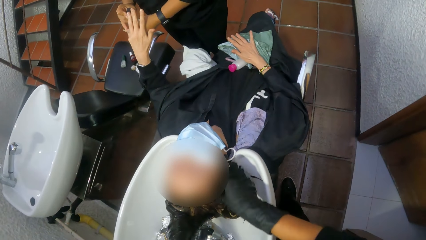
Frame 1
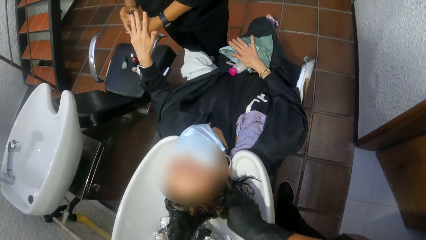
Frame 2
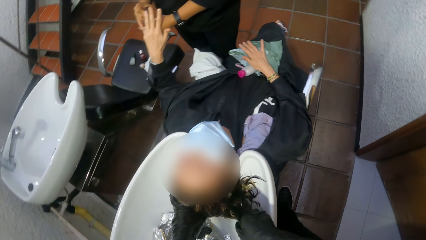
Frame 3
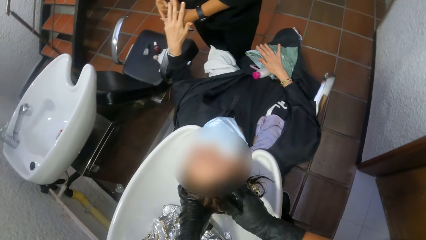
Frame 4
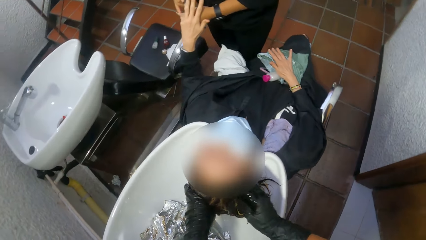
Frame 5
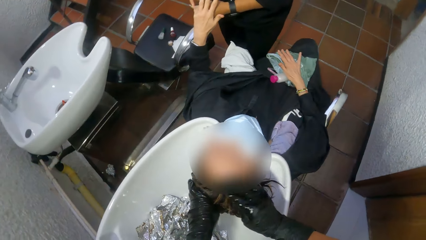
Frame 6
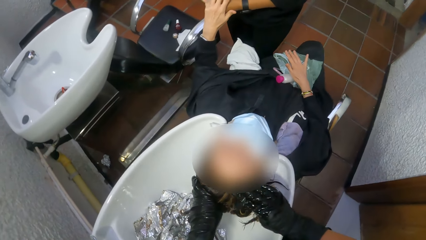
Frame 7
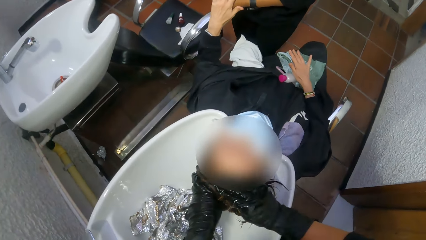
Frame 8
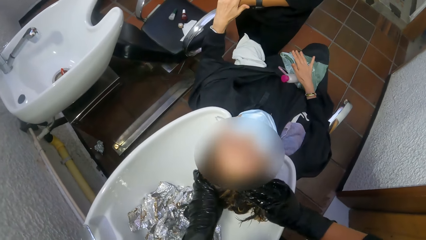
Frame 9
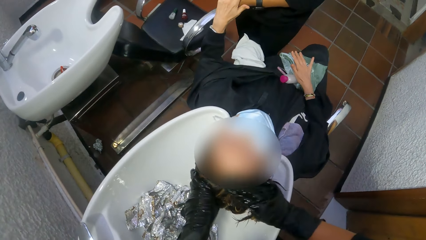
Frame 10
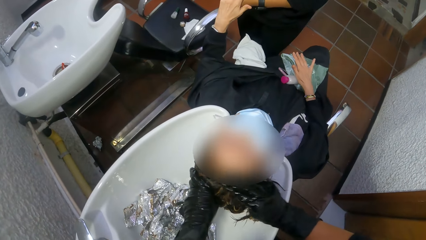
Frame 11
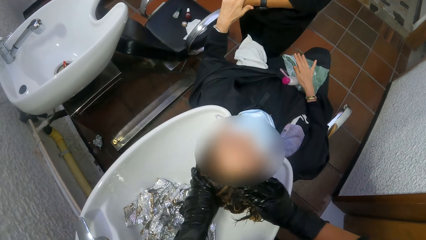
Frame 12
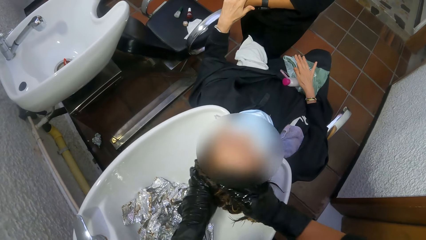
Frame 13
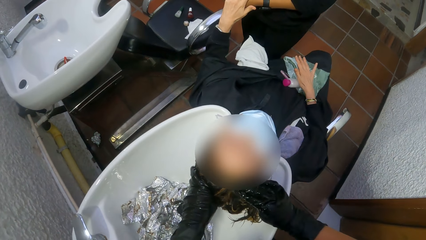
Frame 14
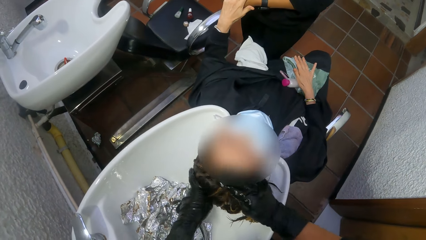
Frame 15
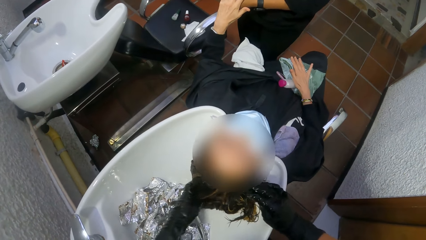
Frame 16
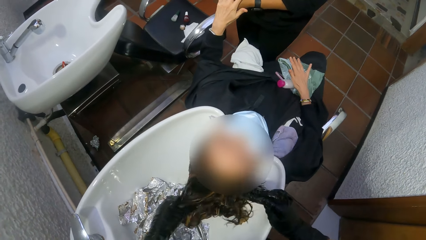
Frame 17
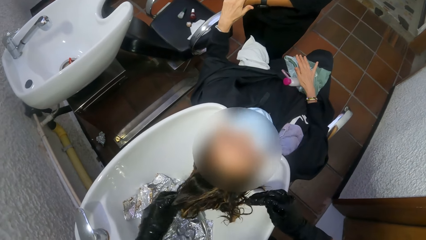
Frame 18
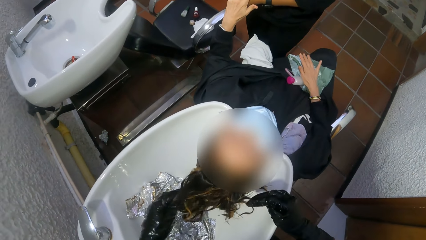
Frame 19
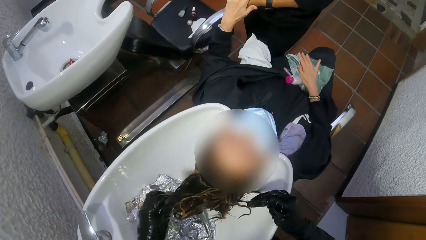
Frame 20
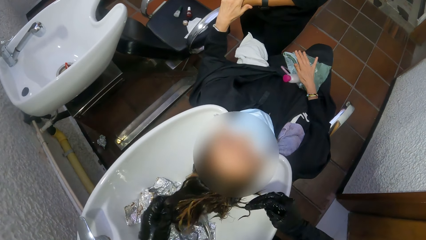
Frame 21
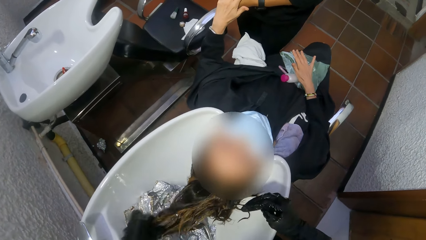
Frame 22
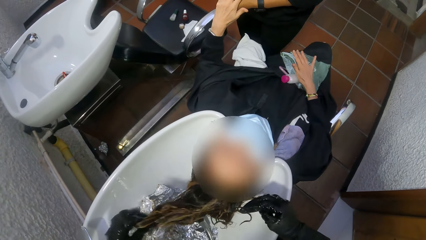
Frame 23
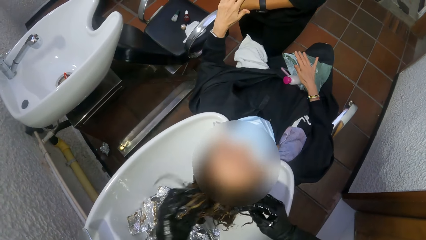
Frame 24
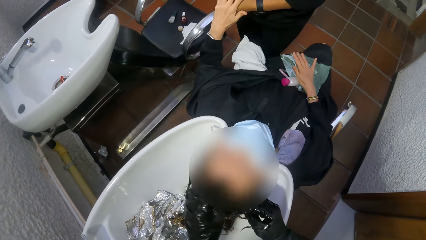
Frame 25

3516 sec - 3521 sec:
A person attends to another person's nails.

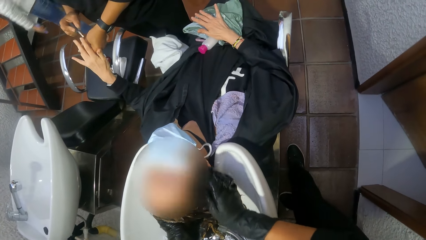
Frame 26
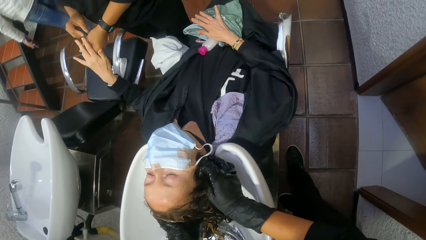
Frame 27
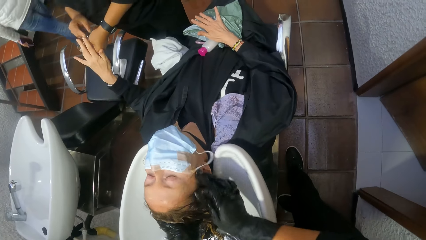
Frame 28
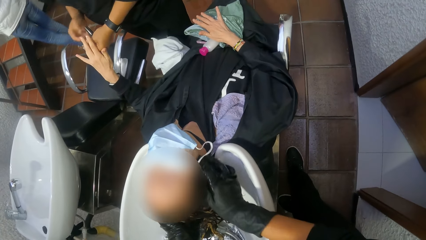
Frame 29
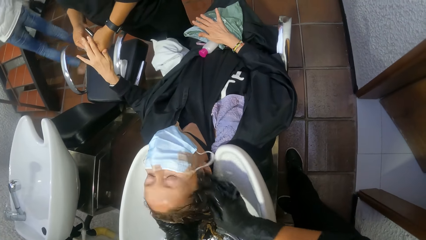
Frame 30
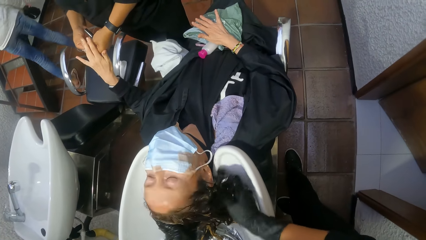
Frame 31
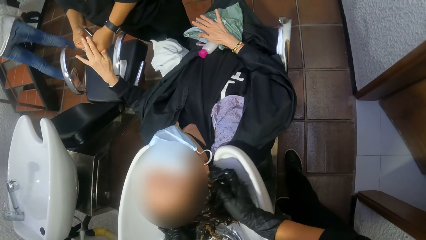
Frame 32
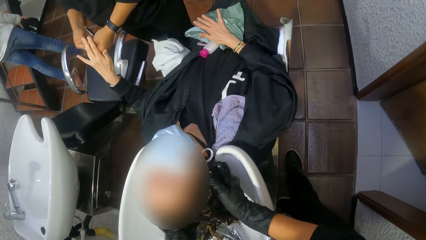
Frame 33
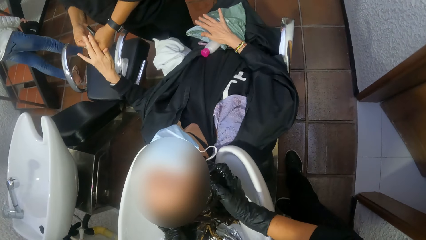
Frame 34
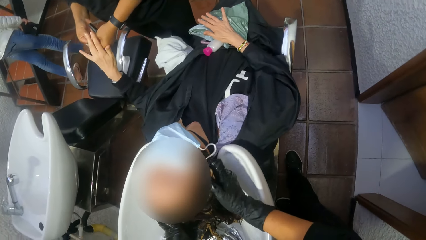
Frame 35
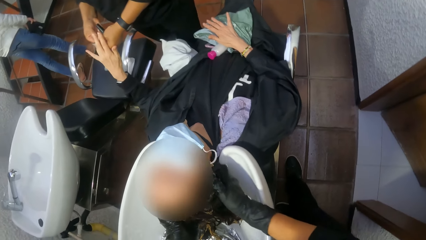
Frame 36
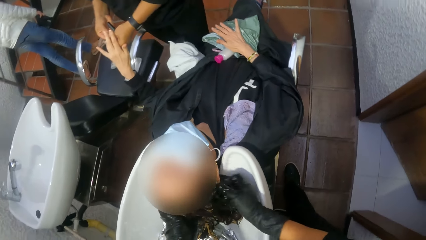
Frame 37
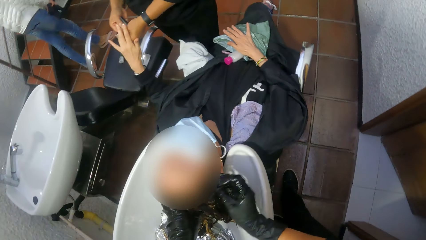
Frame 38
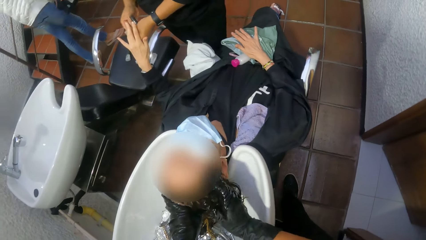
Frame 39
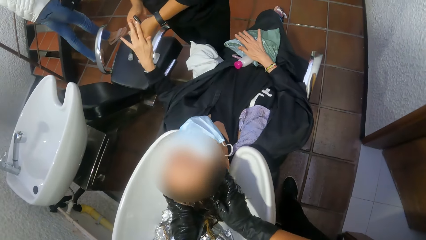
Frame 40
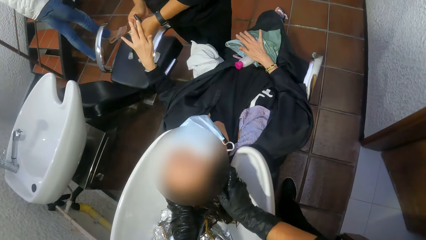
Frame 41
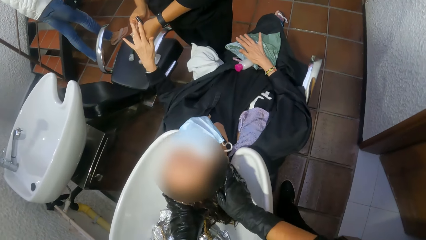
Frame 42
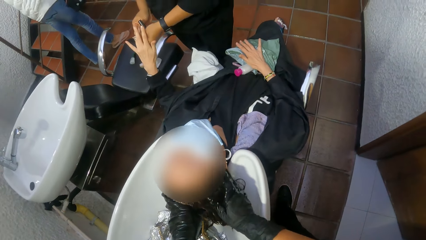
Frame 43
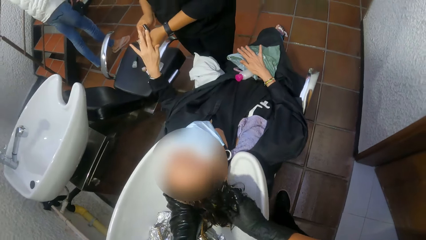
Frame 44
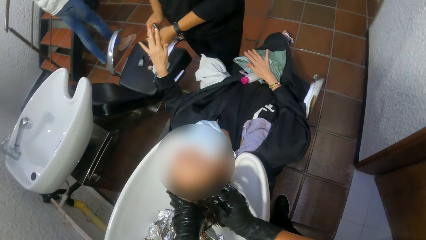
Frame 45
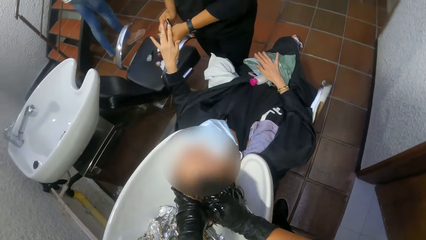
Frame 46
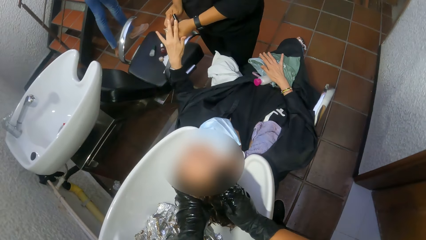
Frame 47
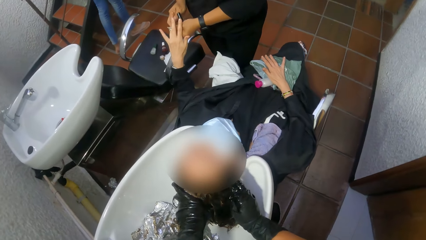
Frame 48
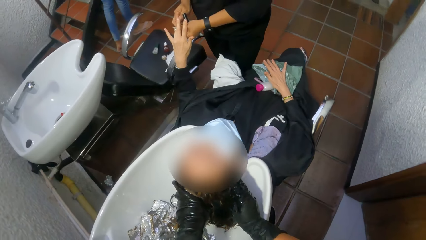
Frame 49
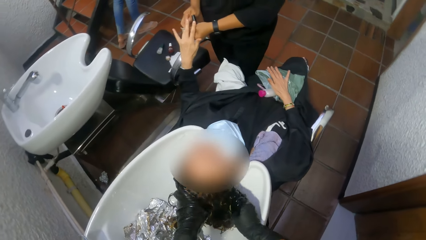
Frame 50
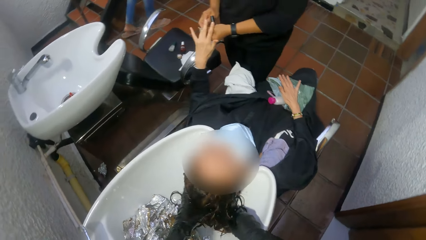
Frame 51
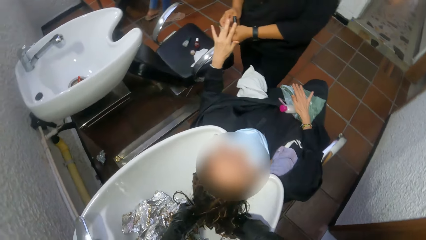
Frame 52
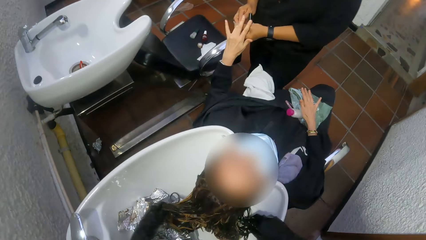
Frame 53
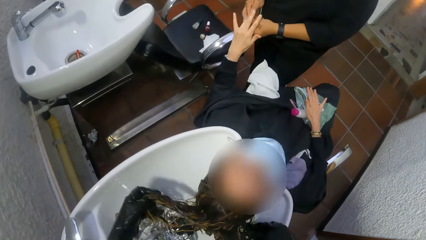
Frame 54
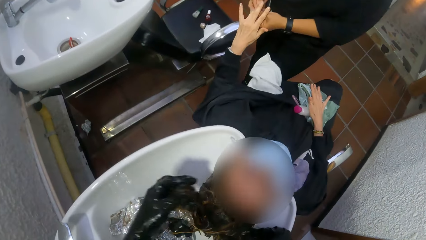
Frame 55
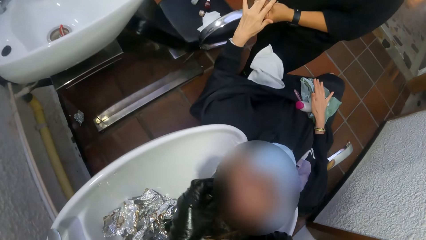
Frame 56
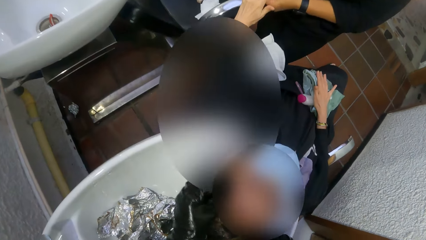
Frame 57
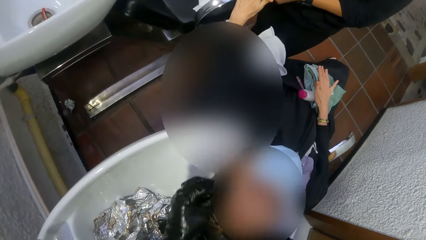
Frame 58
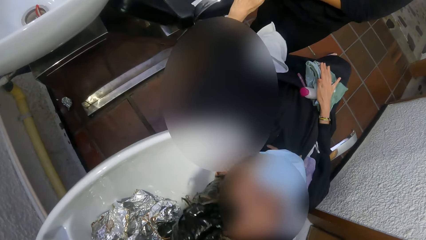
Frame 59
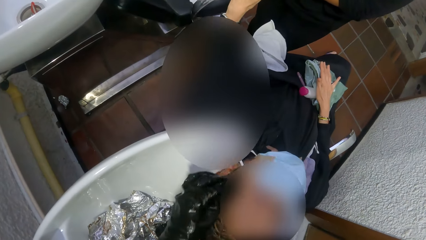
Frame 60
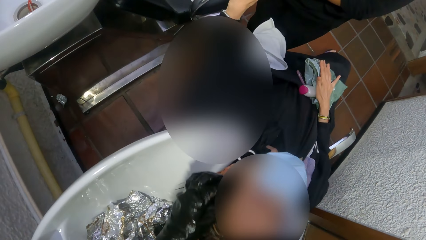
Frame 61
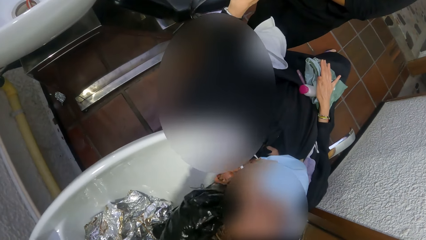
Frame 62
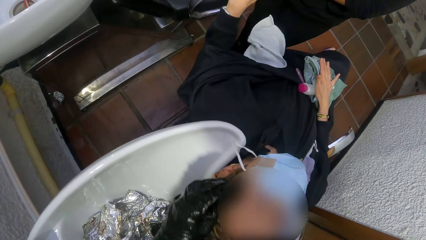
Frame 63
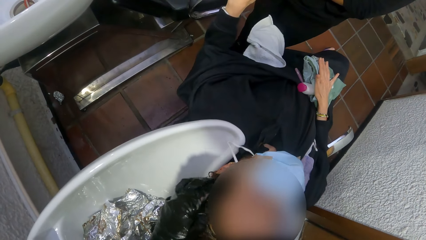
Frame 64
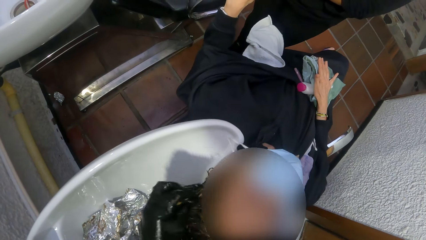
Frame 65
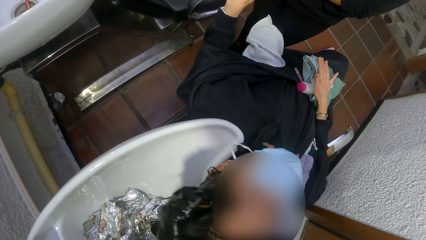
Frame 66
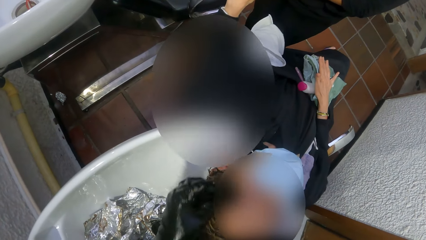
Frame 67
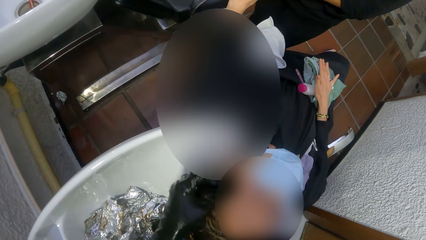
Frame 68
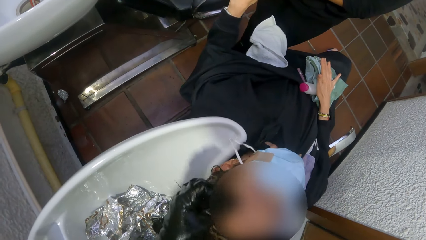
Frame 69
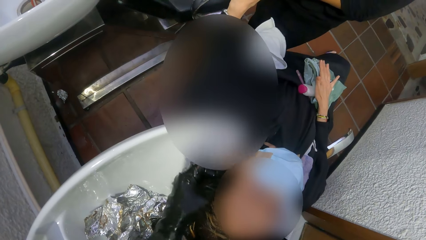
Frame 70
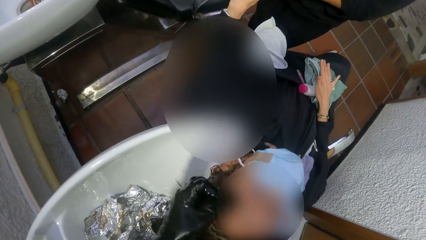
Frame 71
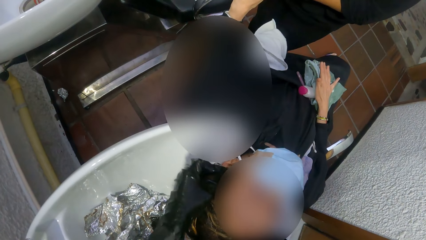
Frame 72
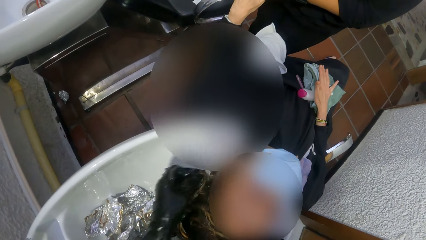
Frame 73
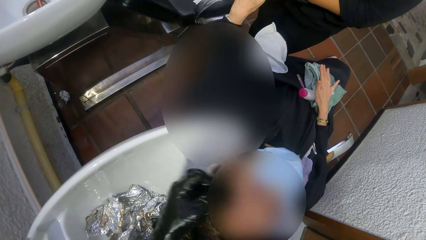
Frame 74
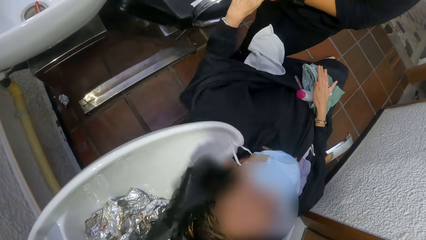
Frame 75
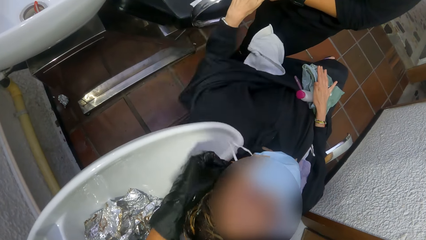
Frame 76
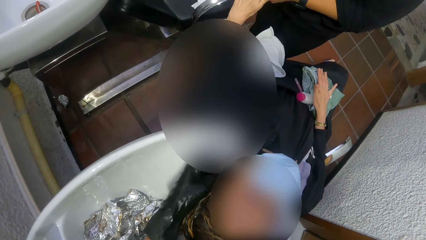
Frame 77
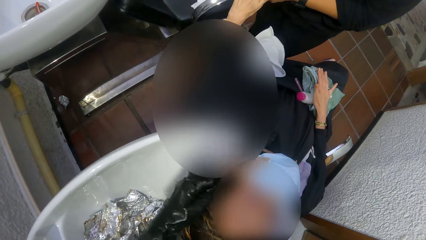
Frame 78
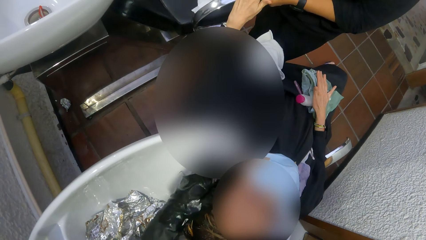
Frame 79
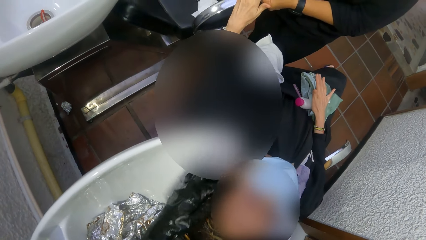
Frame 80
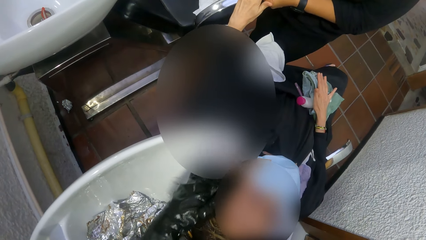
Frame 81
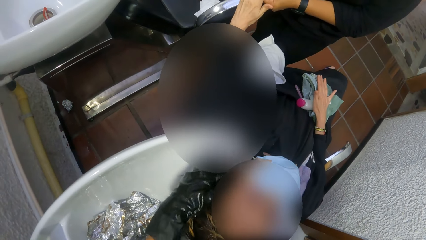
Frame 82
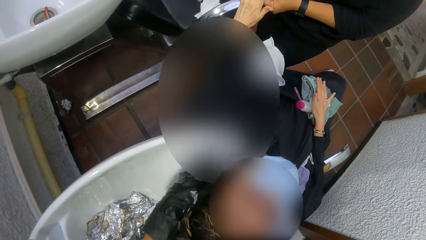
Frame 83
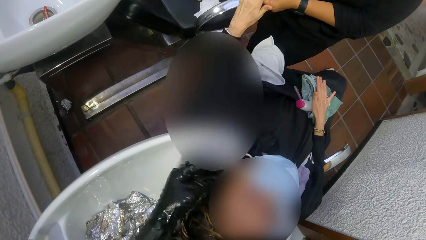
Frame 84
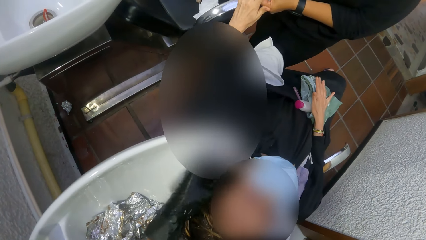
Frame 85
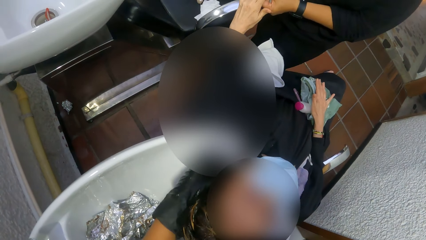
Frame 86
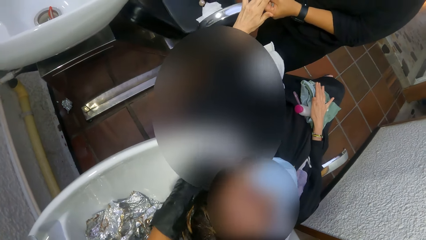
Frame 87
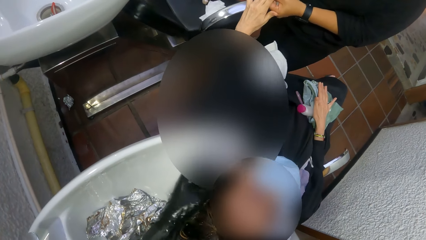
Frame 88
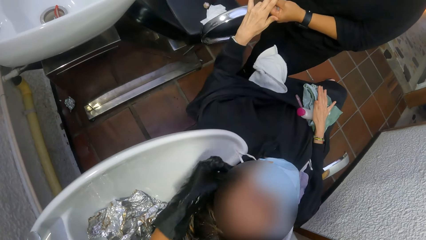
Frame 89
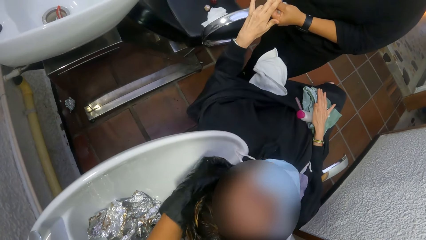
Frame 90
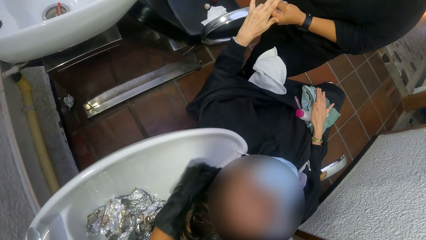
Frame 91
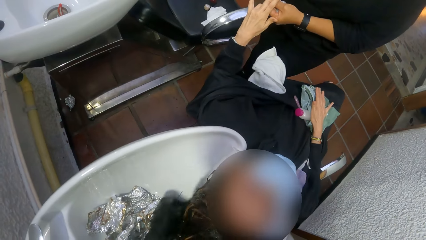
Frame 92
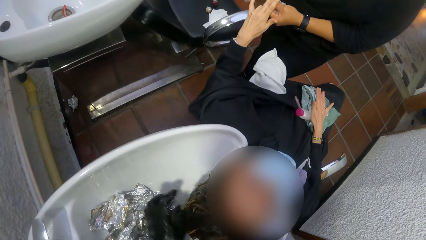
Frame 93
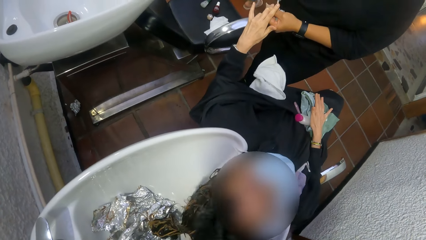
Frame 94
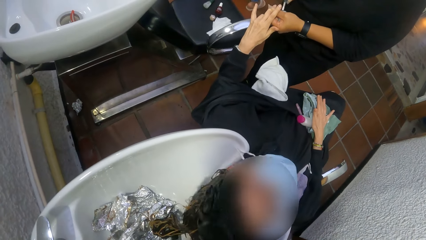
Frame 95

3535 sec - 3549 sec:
A woman moves. The camera wearer washes another woman's hair.
